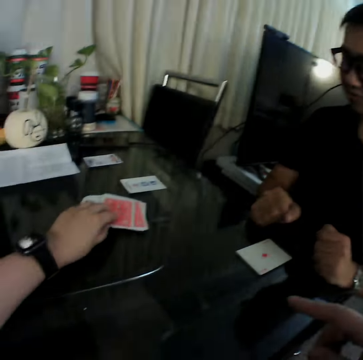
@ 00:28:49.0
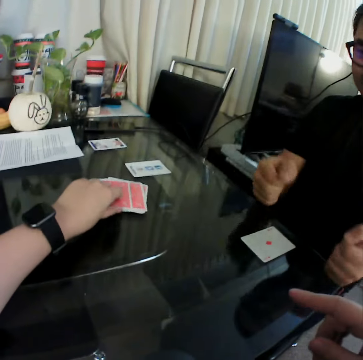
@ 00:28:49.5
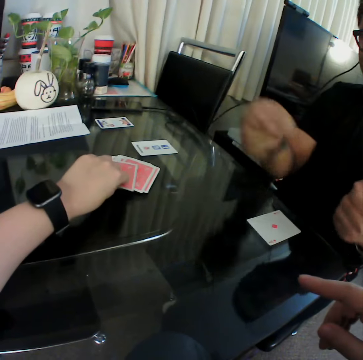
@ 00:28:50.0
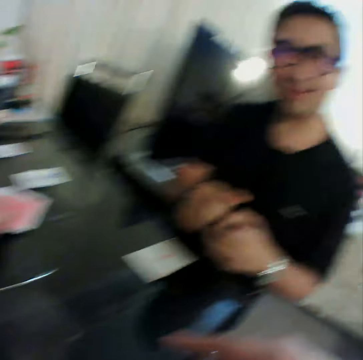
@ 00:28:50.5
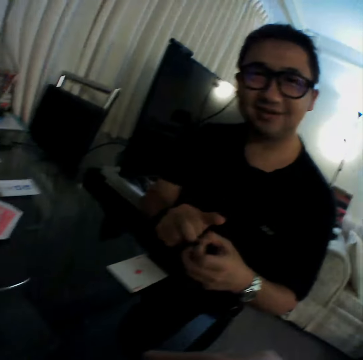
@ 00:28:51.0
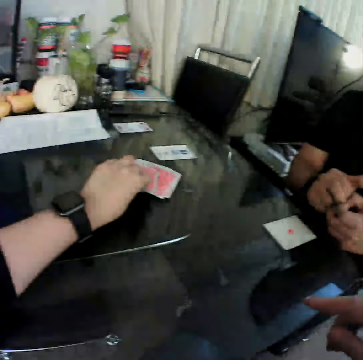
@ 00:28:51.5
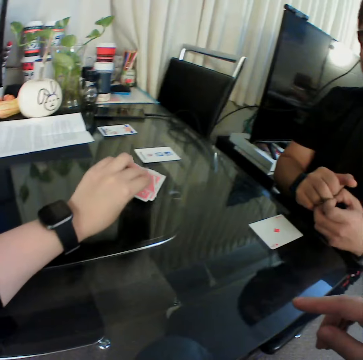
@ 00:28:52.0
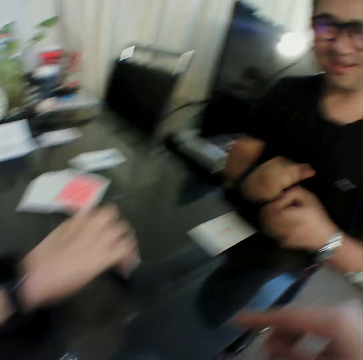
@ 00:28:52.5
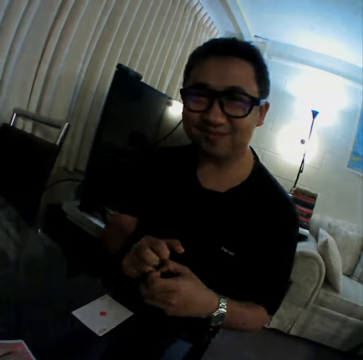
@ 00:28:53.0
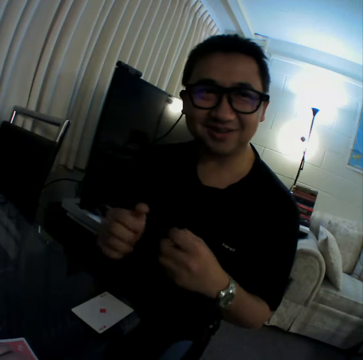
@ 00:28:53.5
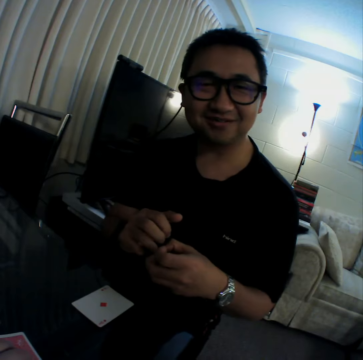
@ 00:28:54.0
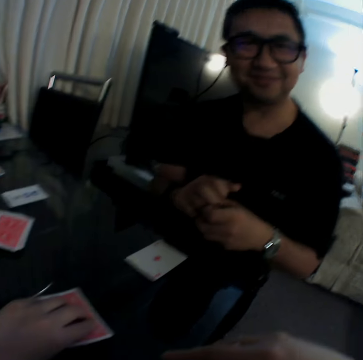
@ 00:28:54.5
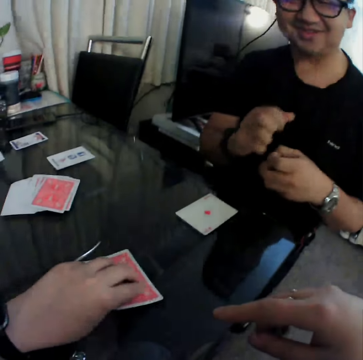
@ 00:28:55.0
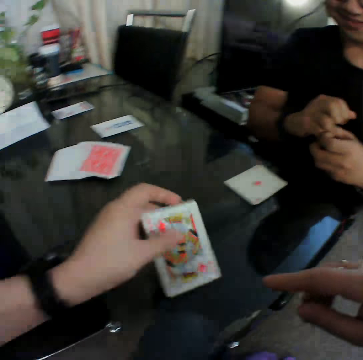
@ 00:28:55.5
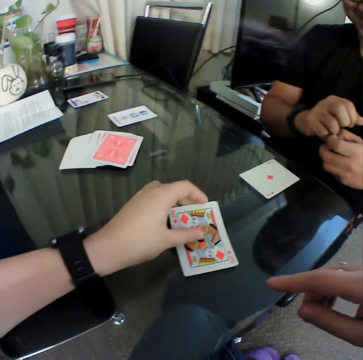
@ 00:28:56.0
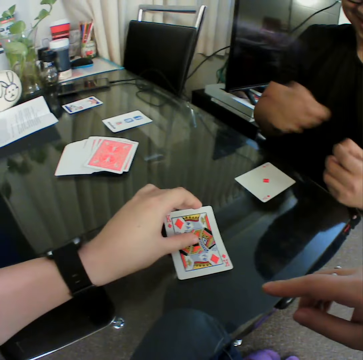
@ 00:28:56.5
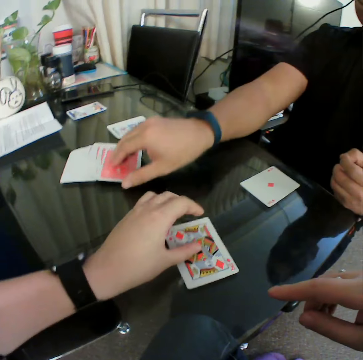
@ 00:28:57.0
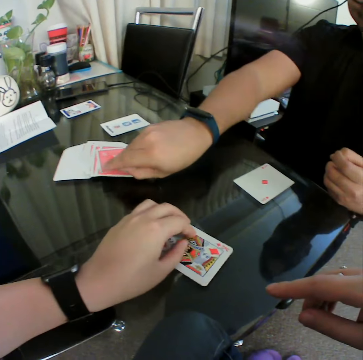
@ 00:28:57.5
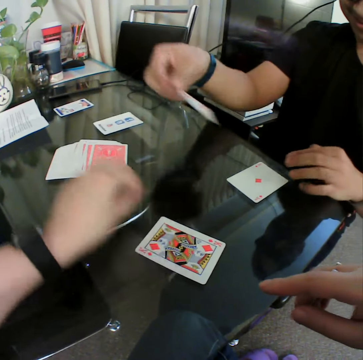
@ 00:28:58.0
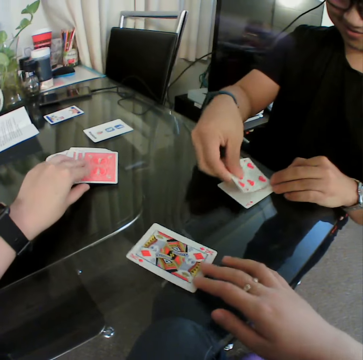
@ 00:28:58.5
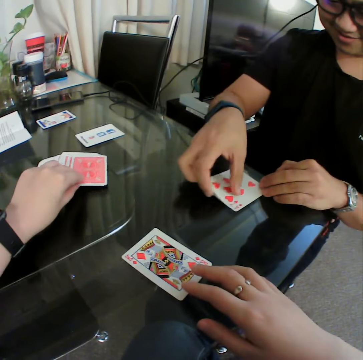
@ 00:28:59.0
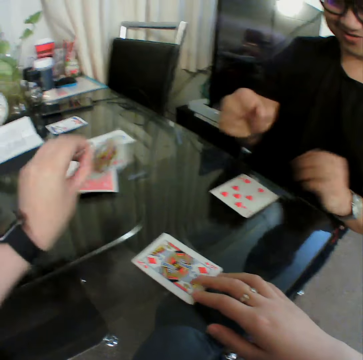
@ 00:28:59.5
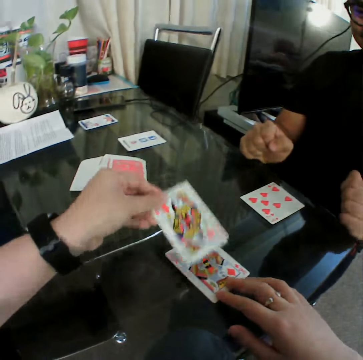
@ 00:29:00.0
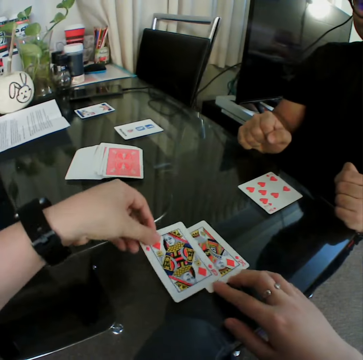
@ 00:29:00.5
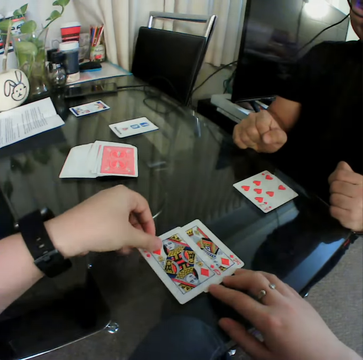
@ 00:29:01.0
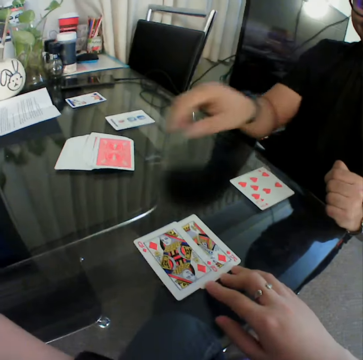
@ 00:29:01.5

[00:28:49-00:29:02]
A man gestures his hand. The camera wearer picks a card from the deck of cards on the table with his left hand. The man gestures his hands. The camera wearer holds the card and flips the card. He places the card in his left hand on the table. The man picks a card from the deck of cards on the table with his right hand. The man checks the card and places the card in his right hand on the table. The camera wearer adjusts the card on the table with his right hand. He picks a card from the deck of cards on the table with his left hand. He checks the card. He places the card in his left hand on the table.

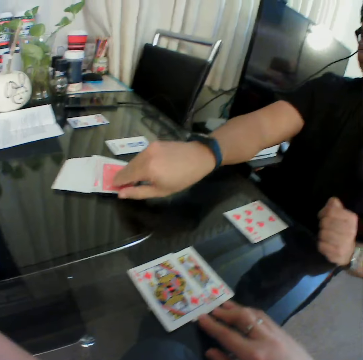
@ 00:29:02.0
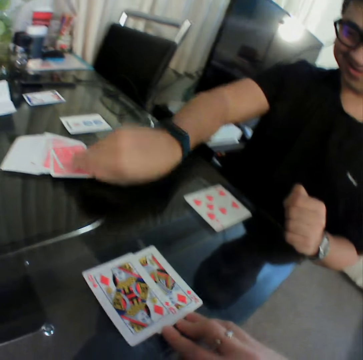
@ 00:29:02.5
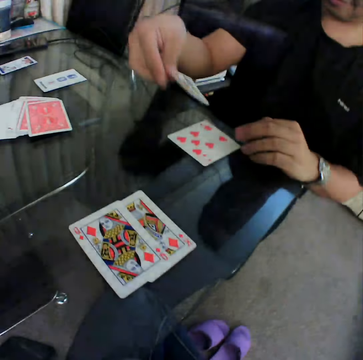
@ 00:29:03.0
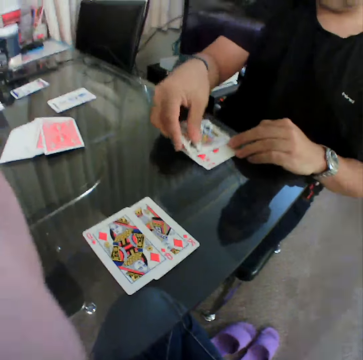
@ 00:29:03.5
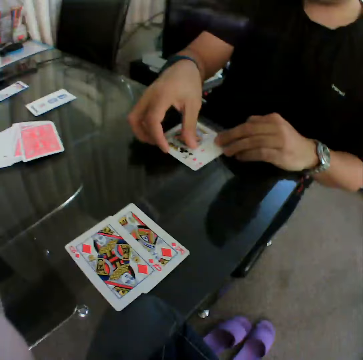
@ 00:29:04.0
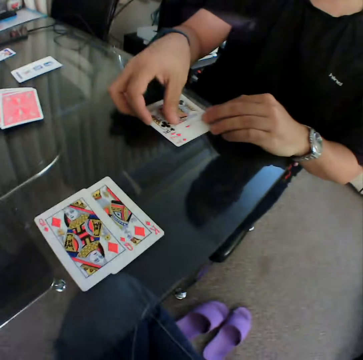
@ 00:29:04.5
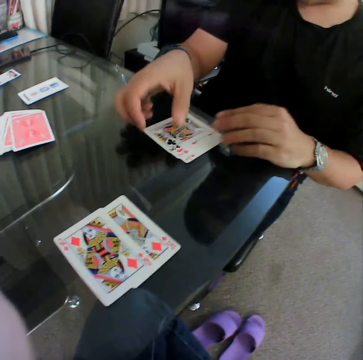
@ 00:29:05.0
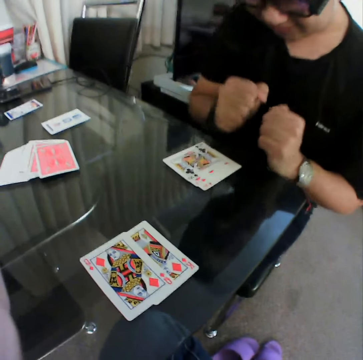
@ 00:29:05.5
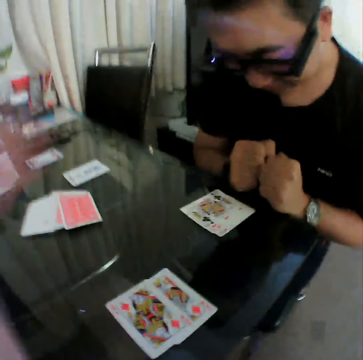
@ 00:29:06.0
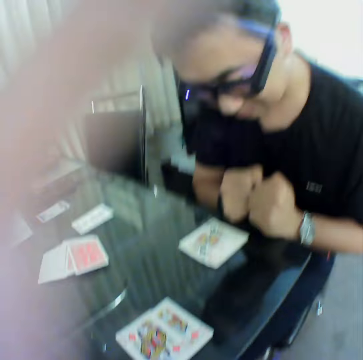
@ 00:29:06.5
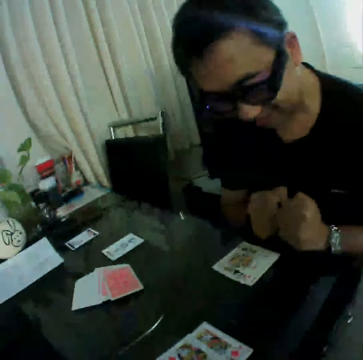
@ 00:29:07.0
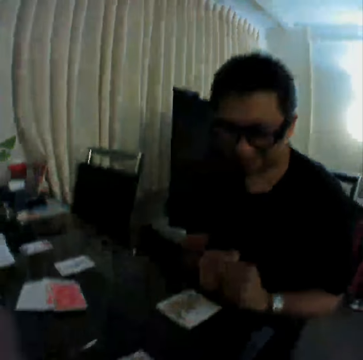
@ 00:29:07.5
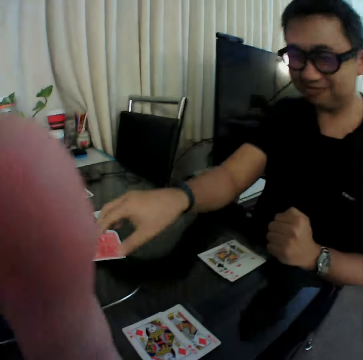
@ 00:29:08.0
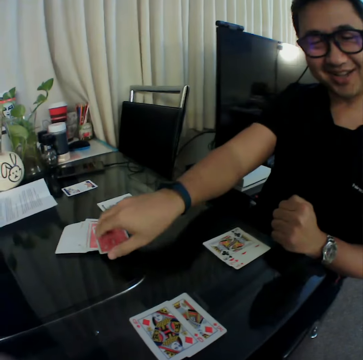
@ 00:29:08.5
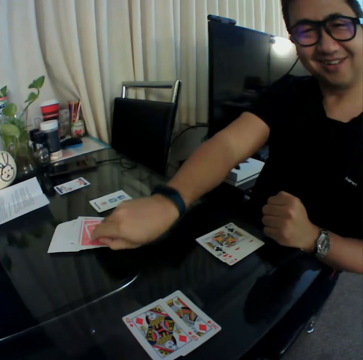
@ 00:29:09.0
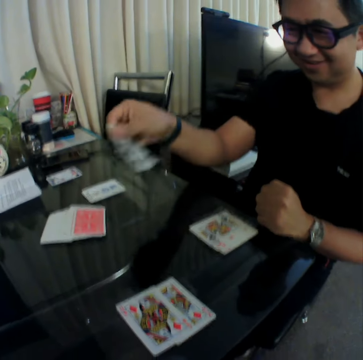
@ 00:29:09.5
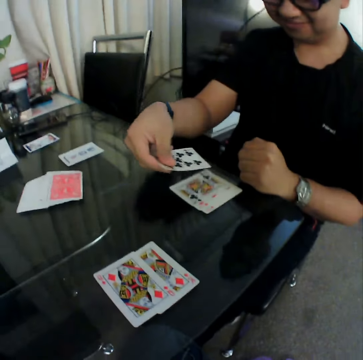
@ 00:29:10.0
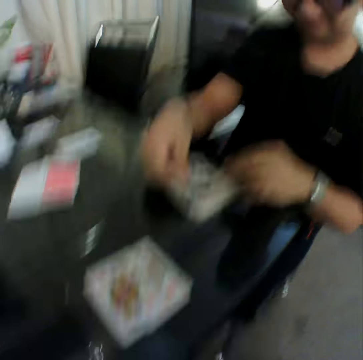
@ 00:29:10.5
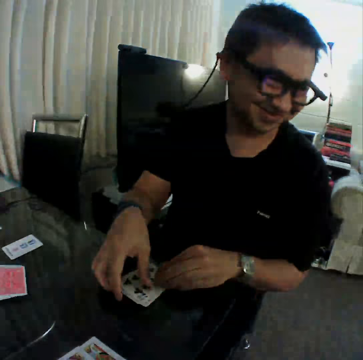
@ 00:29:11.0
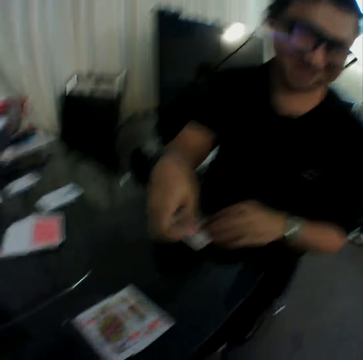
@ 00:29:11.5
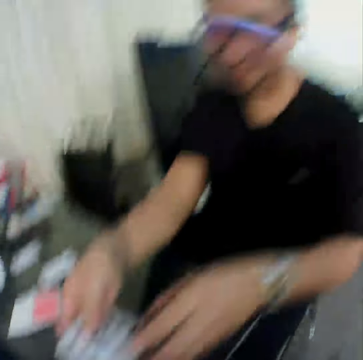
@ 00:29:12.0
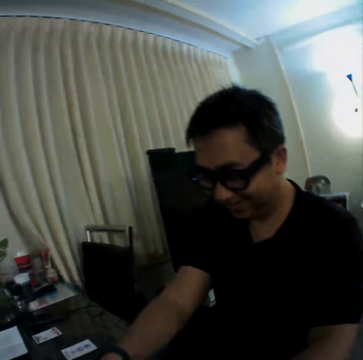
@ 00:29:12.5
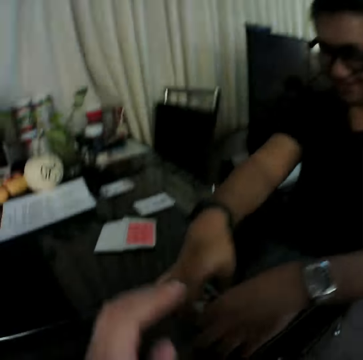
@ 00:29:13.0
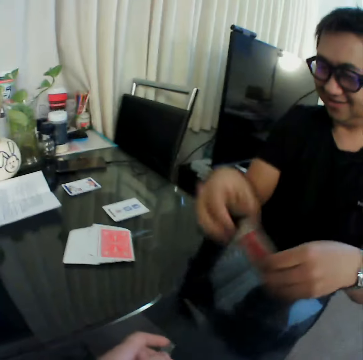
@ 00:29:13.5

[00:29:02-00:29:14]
The camera wearer pulls the cards. A man picks a card from the deck of cards on the table with his right hand. The man checks the card. The man places the card in his right hand on the table. The man holds the cards with both hands. The man pulls his hand off the cards. The man picks a card from the deck of cards on the table with his right hand. The man checks the card. The man places the card in his right hand on the table. The man gathers the cards on the table with his hands.

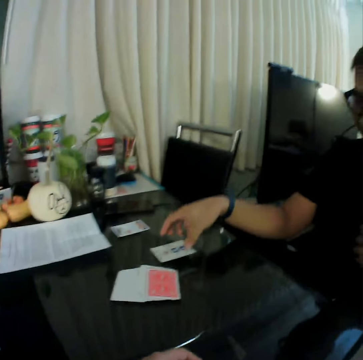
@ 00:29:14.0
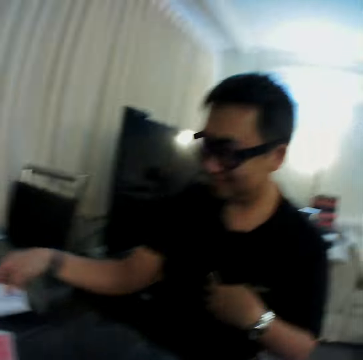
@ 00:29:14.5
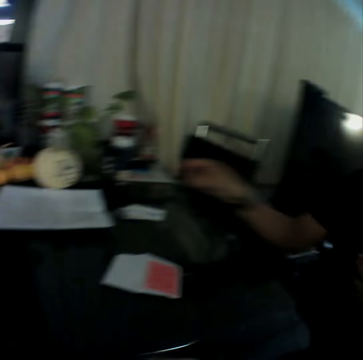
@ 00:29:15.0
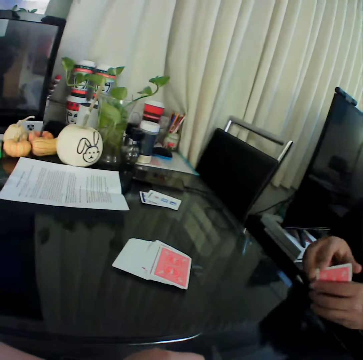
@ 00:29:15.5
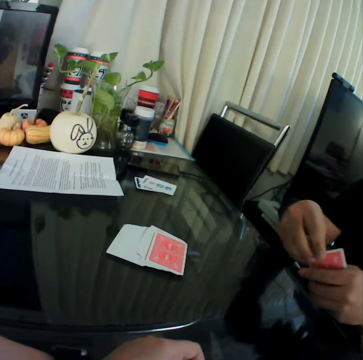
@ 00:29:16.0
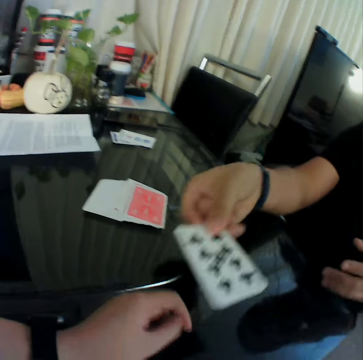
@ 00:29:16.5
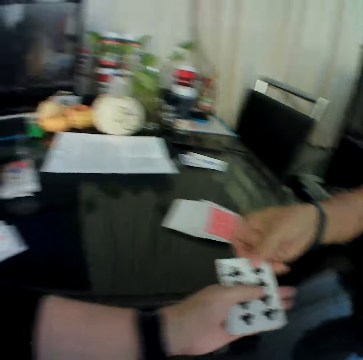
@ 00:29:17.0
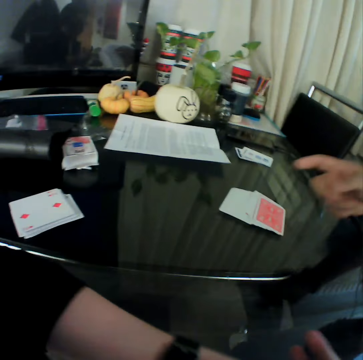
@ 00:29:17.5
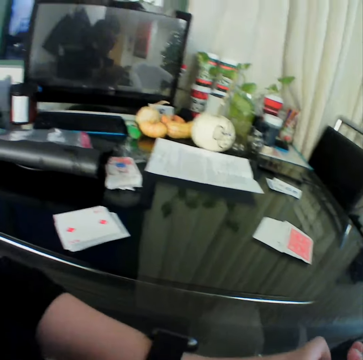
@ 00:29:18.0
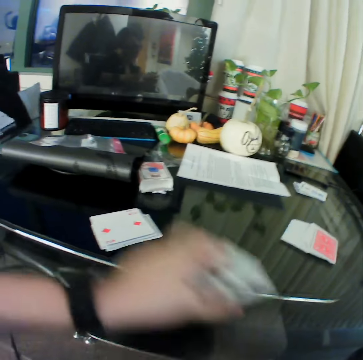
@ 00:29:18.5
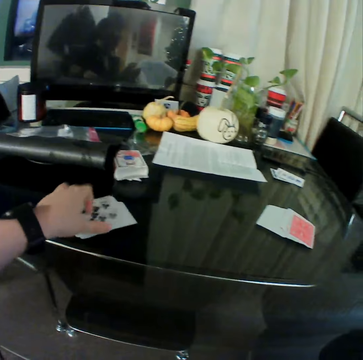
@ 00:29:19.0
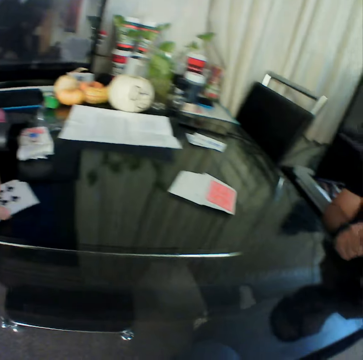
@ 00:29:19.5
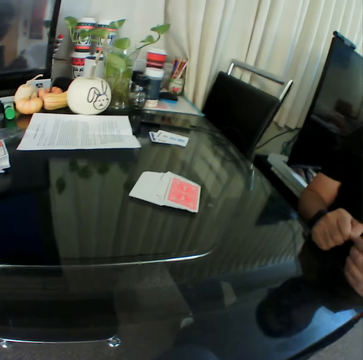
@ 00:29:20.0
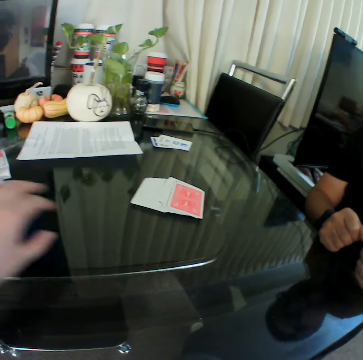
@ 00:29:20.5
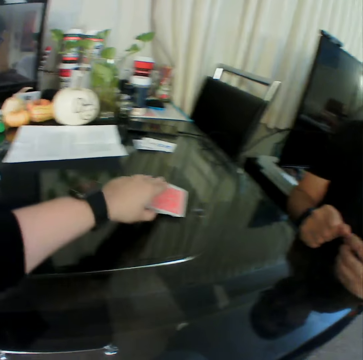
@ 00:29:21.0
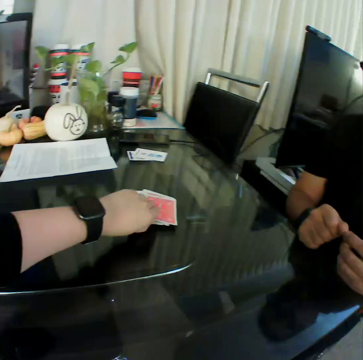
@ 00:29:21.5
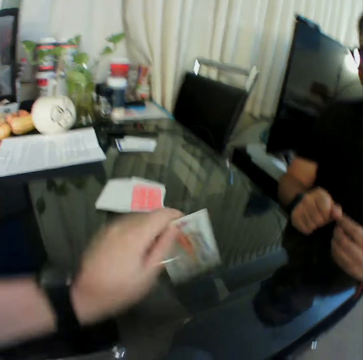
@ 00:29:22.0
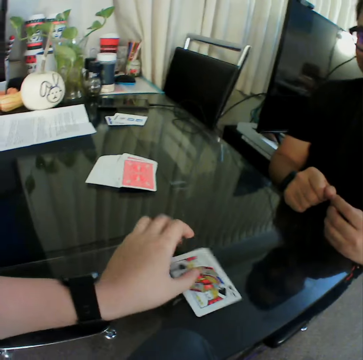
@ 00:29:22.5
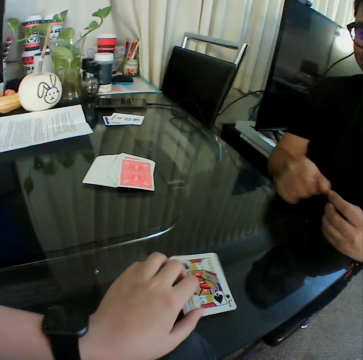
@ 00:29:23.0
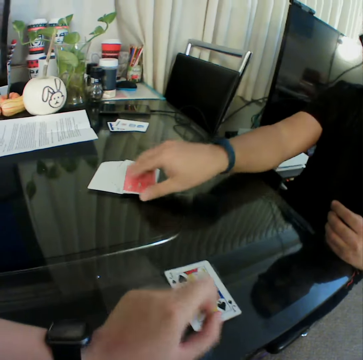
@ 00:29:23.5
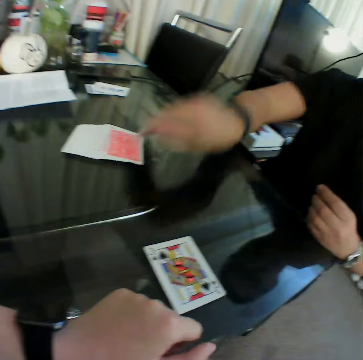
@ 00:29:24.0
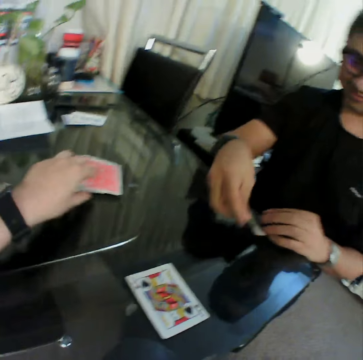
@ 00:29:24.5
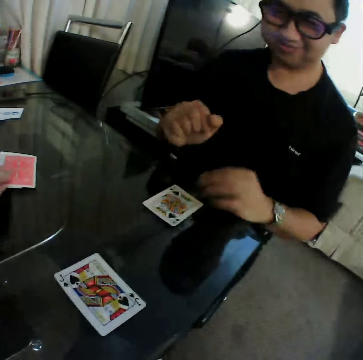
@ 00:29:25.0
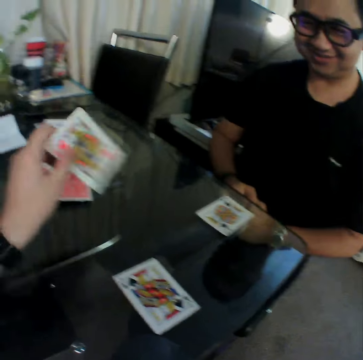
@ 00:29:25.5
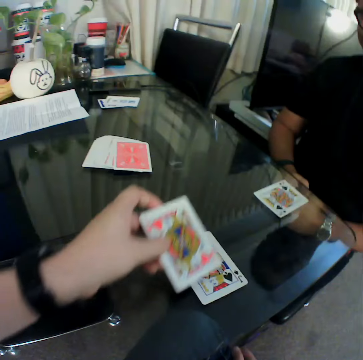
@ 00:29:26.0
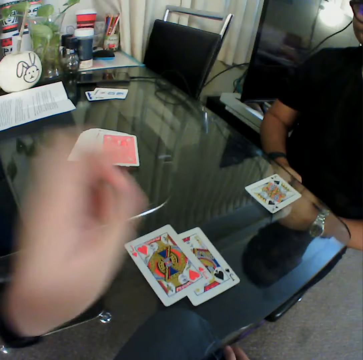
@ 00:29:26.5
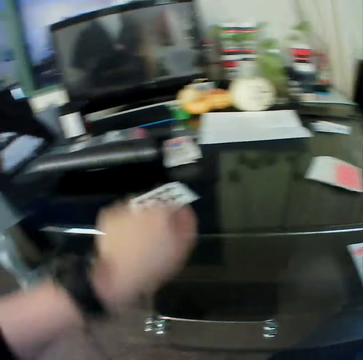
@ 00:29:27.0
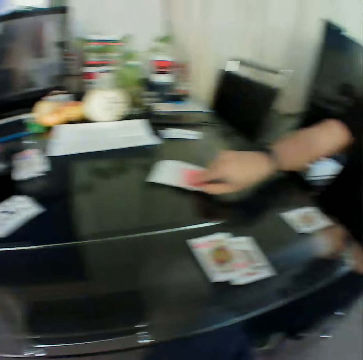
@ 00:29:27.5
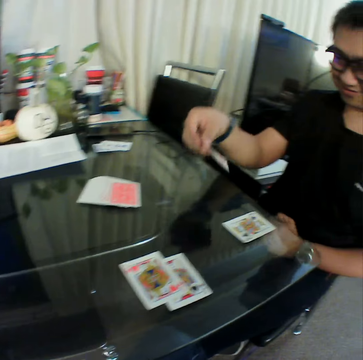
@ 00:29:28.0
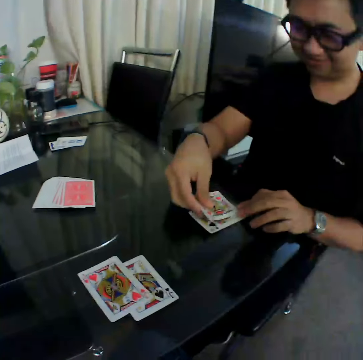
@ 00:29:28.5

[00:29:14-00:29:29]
A man picks a card from the table with his right hand. The man places the card in his right hand on the table. The man holds the cards with both hands. The man hands the camera wearer the cards. The camera wearer collects the cards in the man's right hand with his left hand. He places the card in his left hand on the table. He picks a card from the deck of cards on the table with his left hand. He checks the card. He places the card in his left hand on the table. The man picks a card from the deck of cards on the table with his right hand. The man places the card in his right hand on the table. The man pulls his hand off the cards. The camera wearer picks a card from the deck of cards on the table with his left hand. He checks the card. He places the card in his left hand on the table. He gestures his hand. The man picks a card from the deck of cards on the table with his right hand. The man places the card in his right hand on the table.
